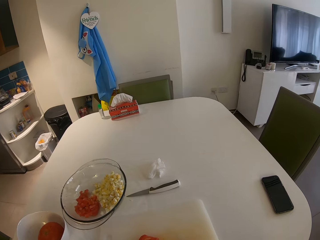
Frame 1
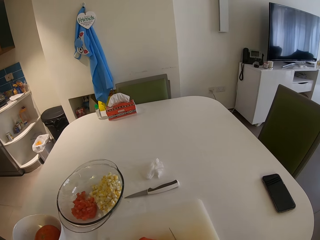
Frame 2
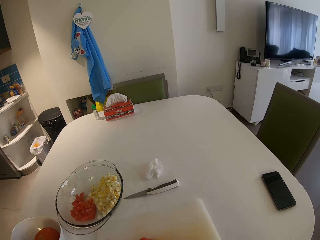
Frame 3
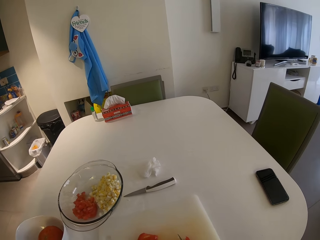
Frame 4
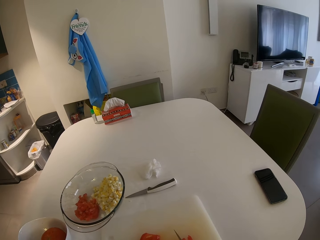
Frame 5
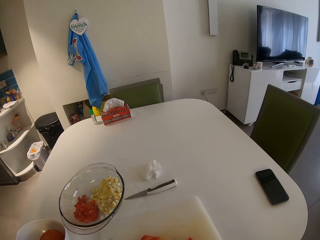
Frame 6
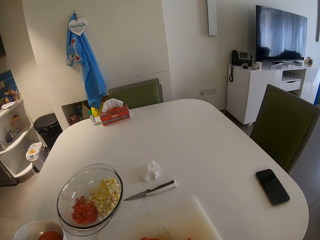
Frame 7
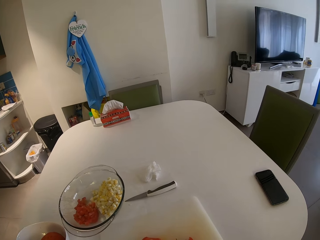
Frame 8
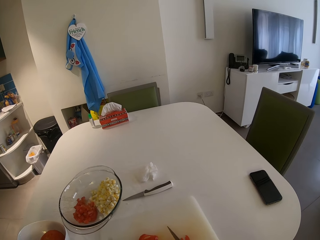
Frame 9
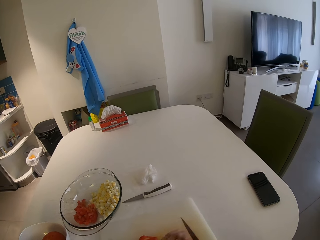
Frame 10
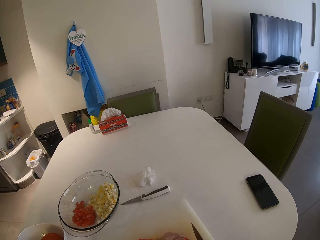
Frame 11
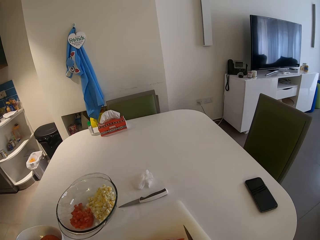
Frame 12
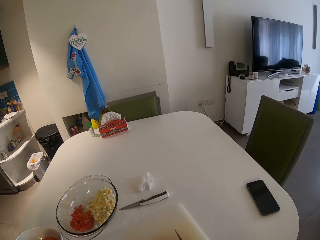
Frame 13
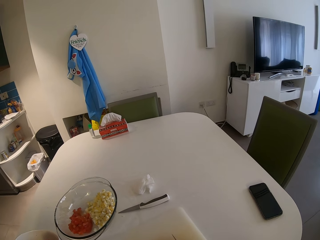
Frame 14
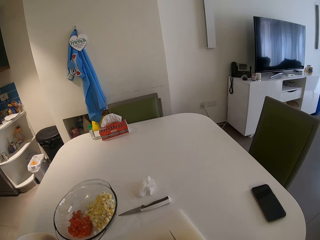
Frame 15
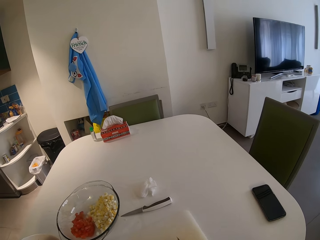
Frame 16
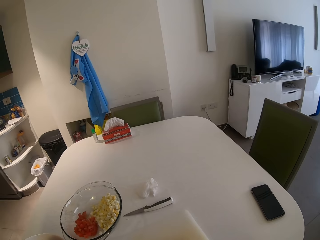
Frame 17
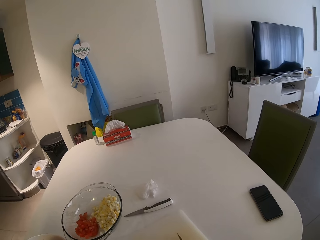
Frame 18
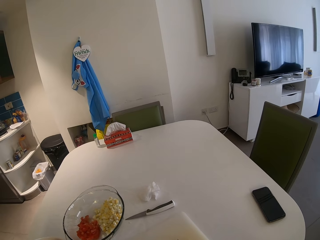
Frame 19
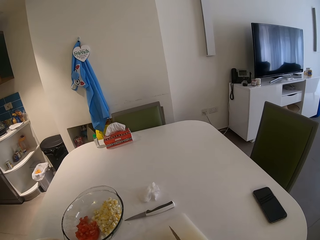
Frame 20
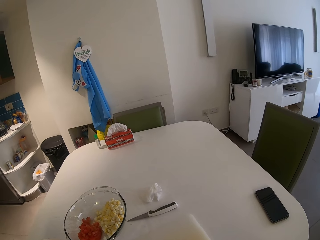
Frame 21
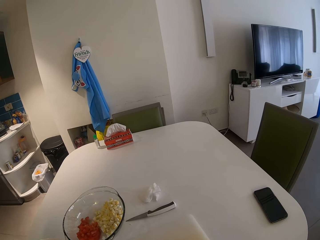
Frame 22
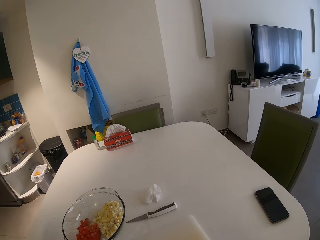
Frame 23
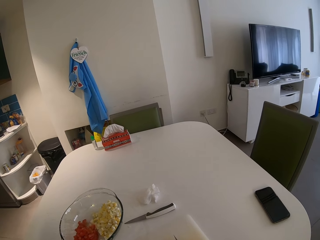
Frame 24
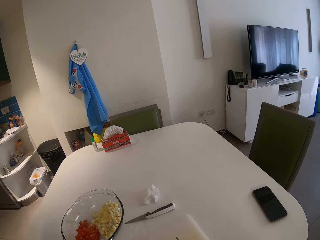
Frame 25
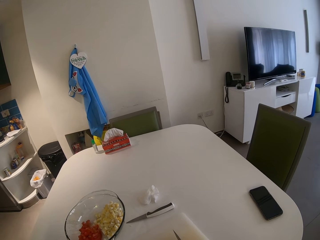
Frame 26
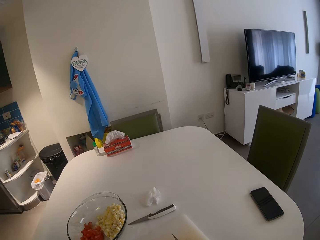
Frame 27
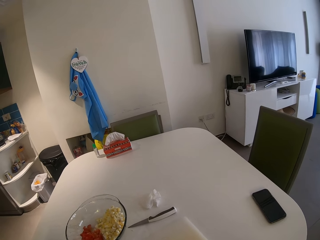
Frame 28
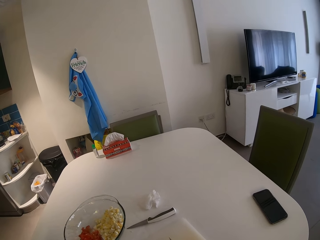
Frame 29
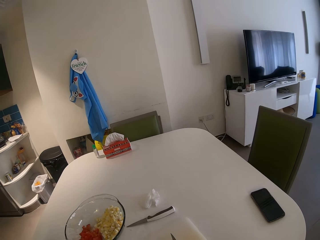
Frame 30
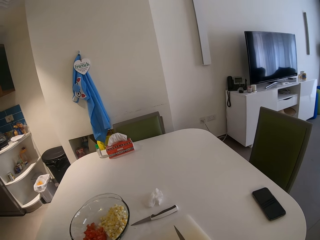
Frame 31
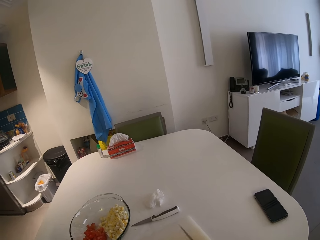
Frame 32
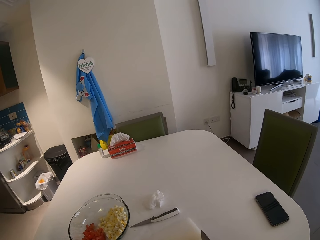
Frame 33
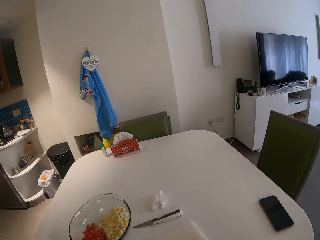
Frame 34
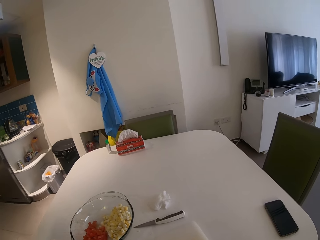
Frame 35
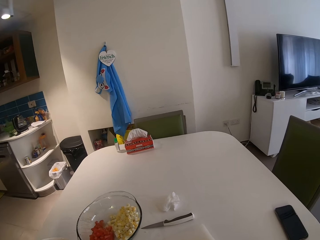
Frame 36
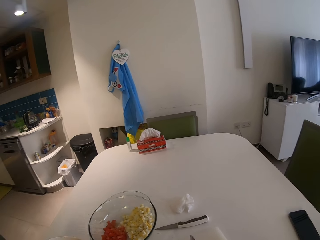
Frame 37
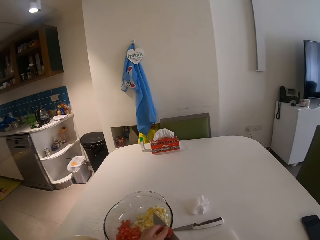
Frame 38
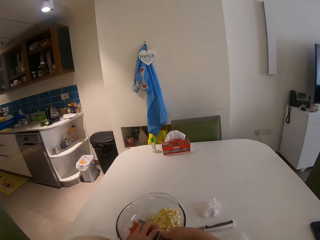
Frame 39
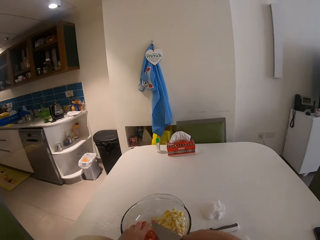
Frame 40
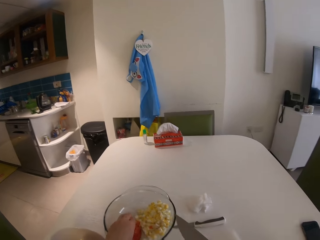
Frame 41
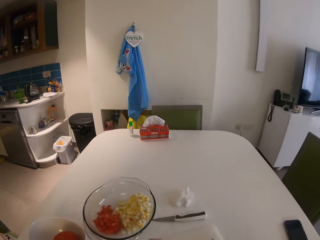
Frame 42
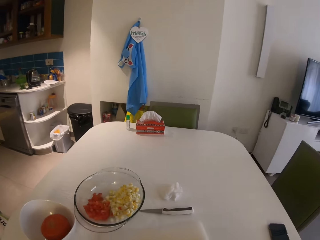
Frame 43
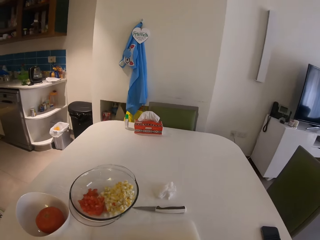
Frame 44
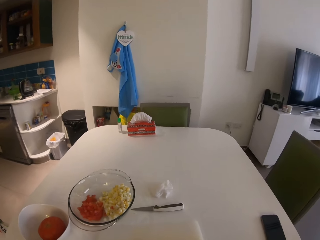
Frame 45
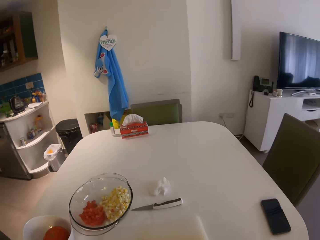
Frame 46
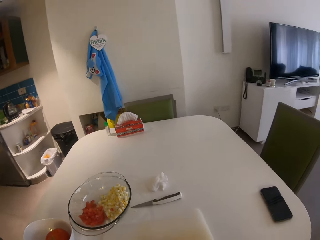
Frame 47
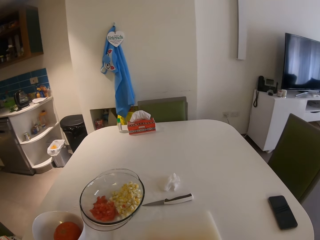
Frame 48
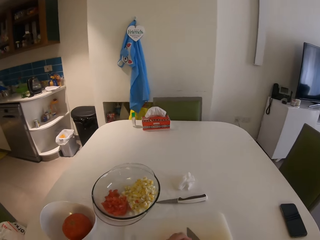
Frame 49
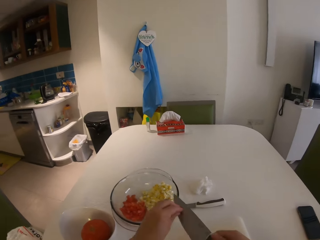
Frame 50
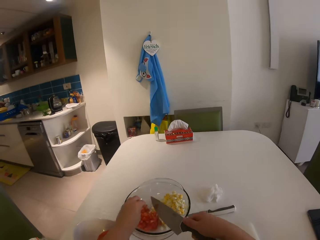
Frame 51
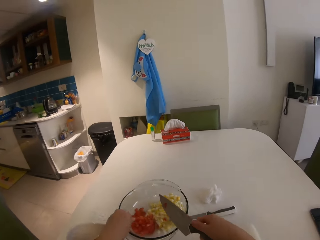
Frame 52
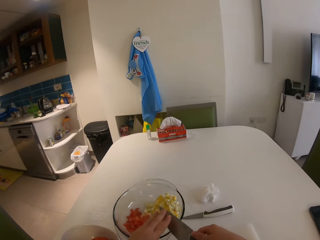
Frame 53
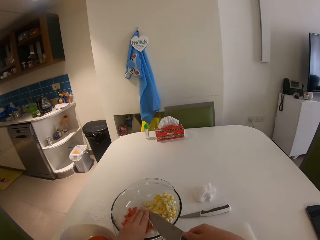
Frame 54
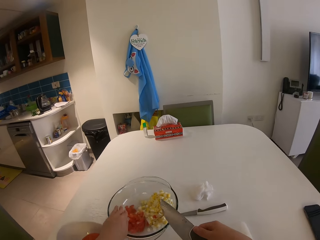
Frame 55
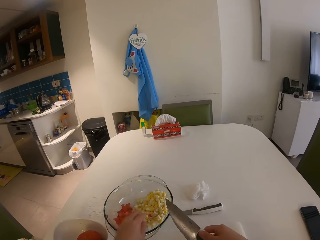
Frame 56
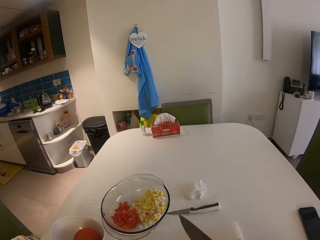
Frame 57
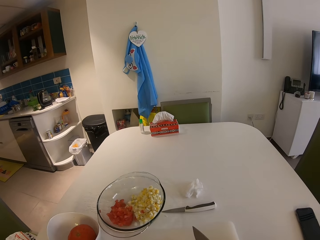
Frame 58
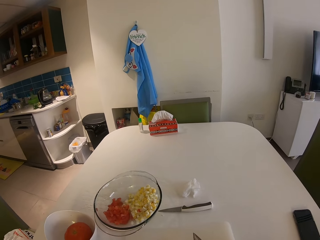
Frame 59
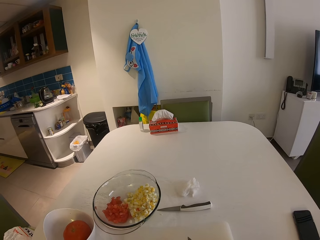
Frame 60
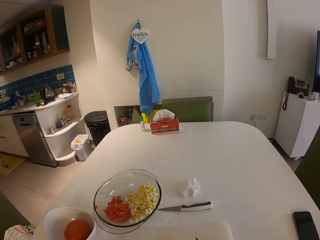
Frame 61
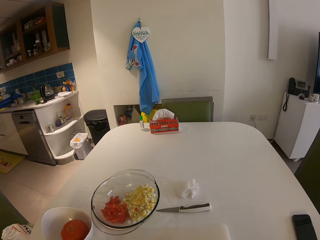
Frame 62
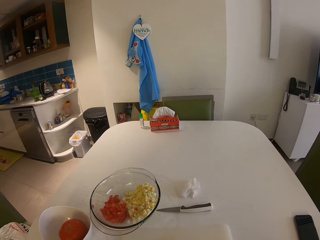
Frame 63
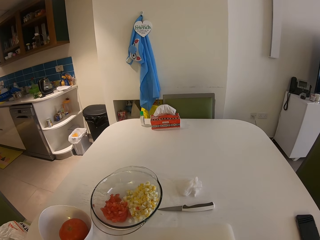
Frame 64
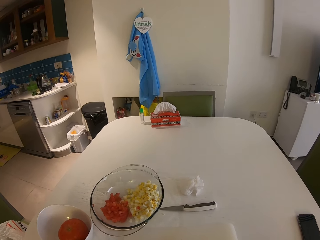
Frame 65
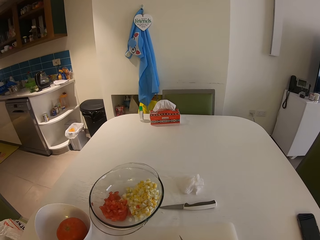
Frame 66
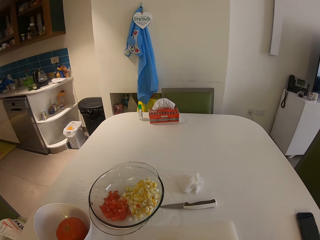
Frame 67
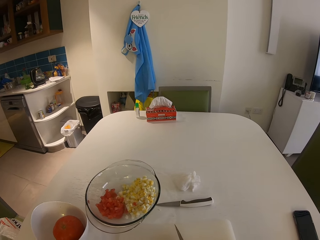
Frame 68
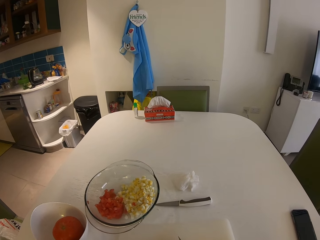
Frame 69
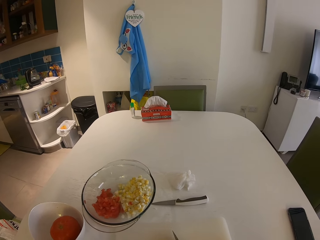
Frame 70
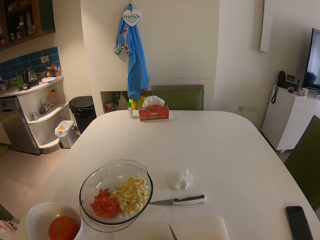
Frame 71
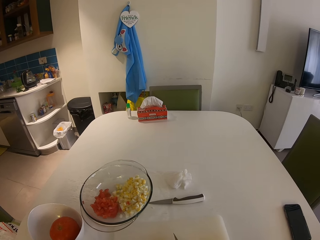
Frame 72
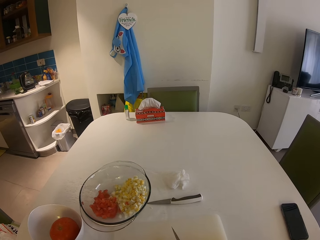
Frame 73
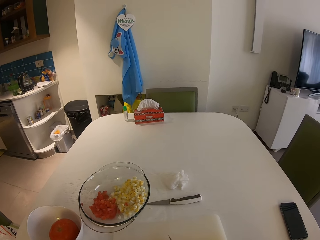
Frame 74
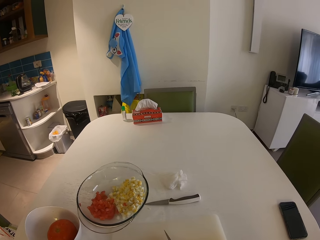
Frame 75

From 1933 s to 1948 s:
The camera wearer transfers the tomato from the chopping board to the glass bowl with her left hand and the knife in her right hand. She pulls back both hands, chops tomatoes, puts the tomatoes on the bowl, removes the tomatoes from the knife, and pulls back both hands. She slices a tomato on the chopping board with the knife in her right hand.

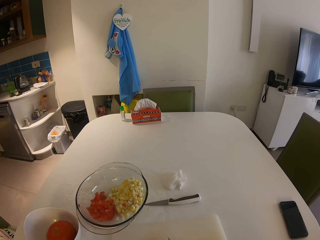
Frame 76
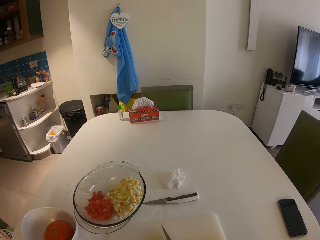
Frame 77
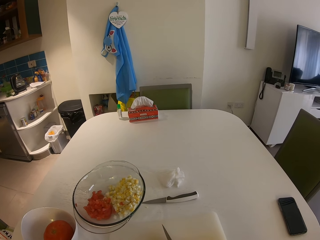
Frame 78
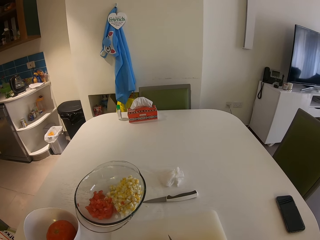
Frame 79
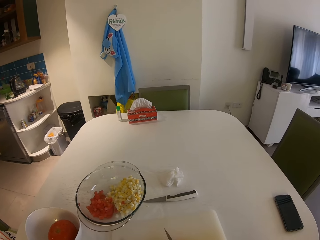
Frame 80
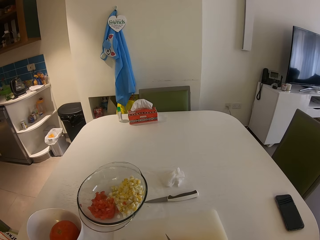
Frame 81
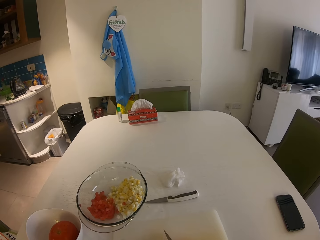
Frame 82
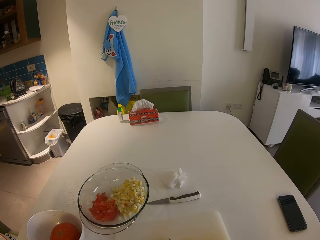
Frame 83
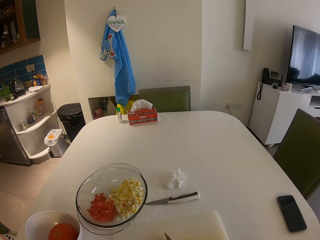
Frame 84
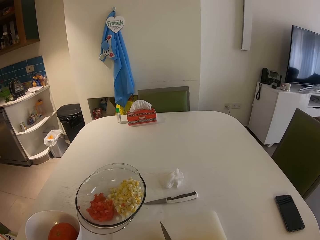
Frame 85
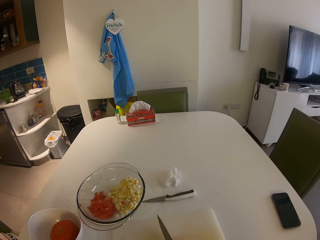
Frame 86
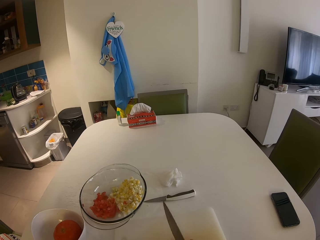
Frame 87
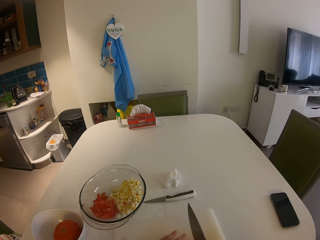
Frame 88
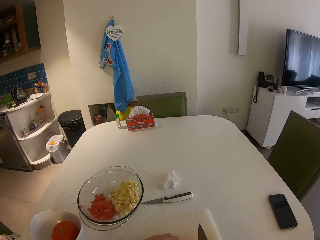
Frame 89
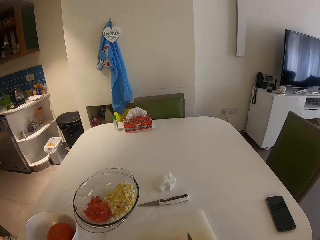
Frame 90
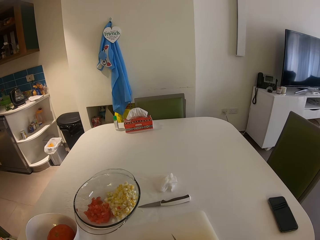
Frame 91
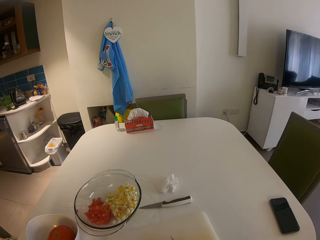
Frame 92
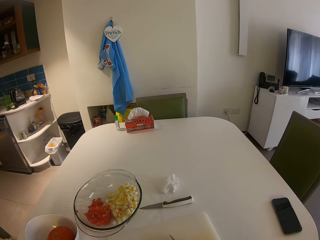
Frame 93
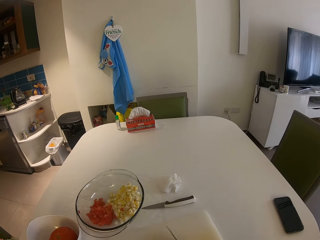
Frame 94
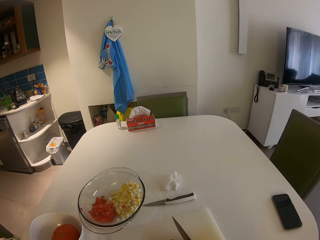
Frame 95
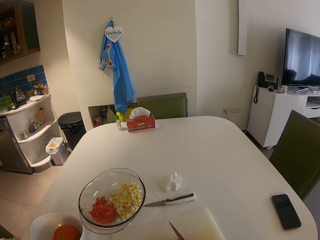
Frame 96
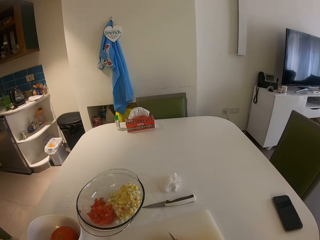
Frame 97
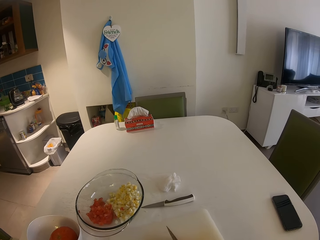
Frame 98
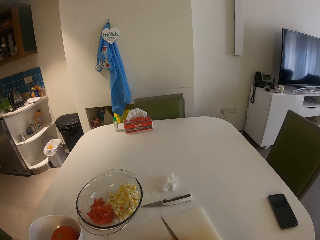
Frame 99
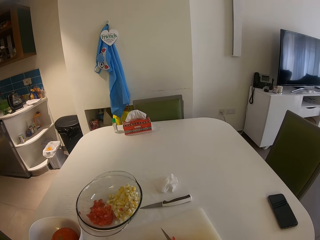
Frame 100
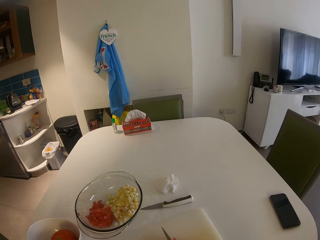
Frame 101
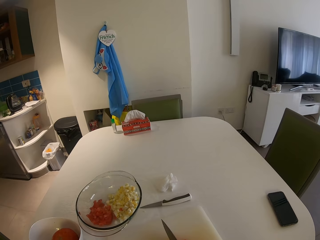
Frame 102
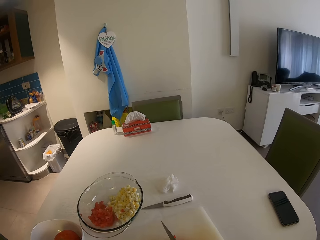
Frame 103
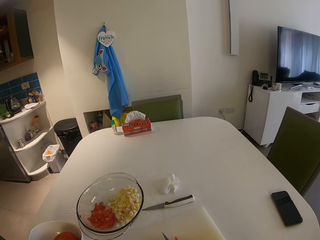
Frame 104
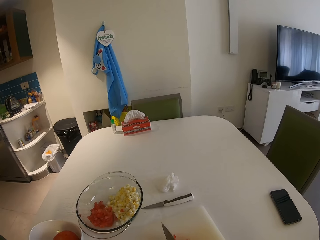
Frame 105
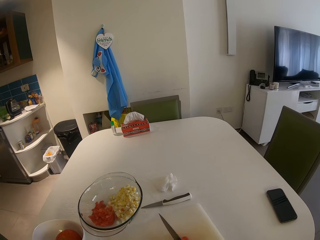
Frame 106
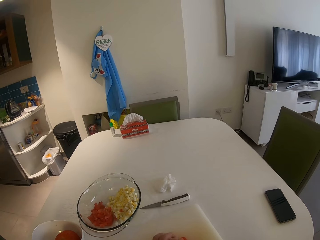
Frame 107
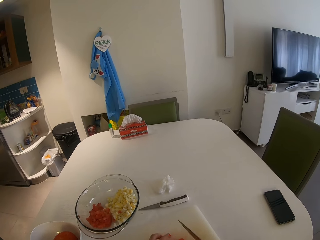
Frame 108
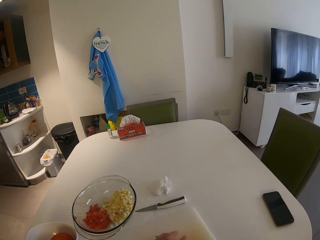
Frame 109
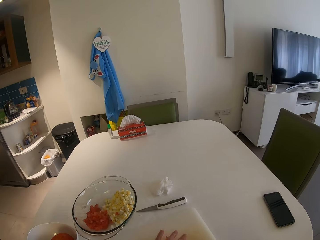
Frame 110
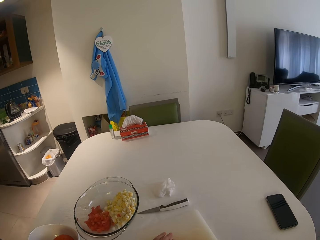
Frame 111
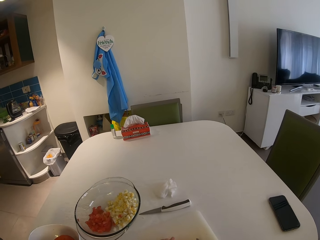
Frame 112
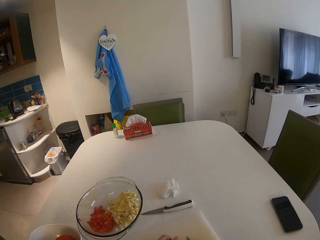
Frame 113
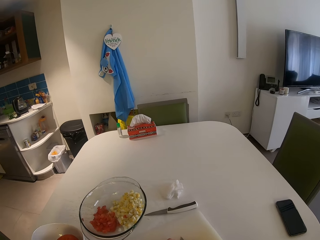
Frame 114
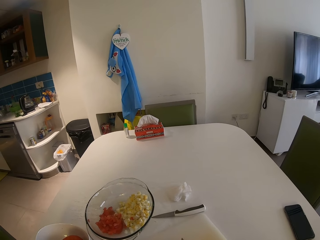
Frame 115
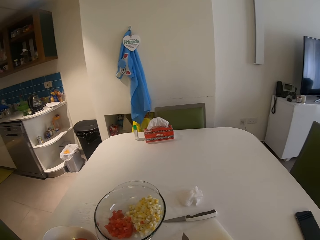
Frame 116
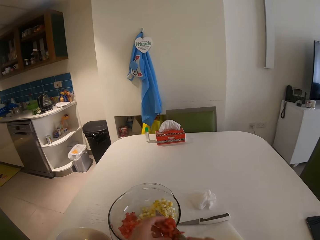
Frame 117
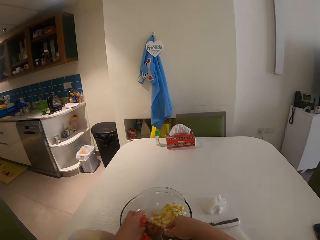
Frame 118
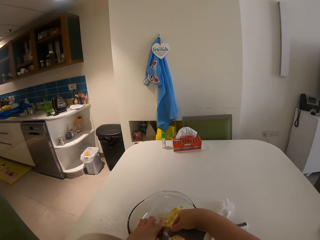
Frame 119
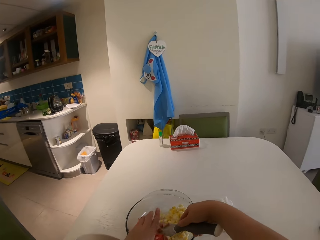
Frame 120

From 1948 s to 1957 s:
The camera wearer transfers the tomato from the chopping board to the glass bowl with her left hand and the knife in her right hand.
